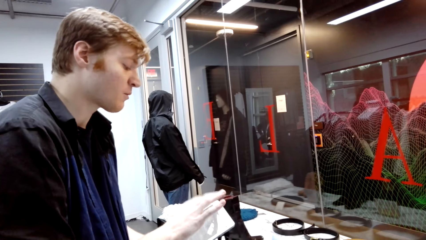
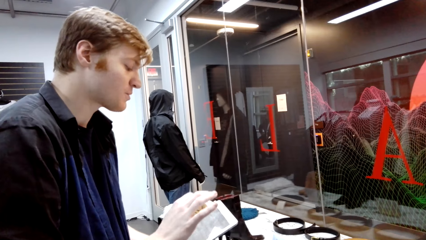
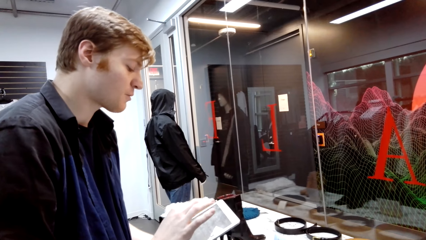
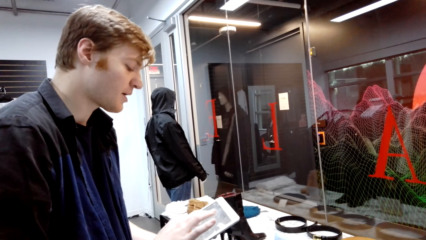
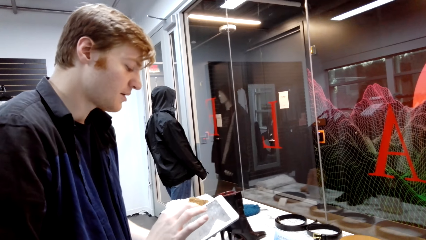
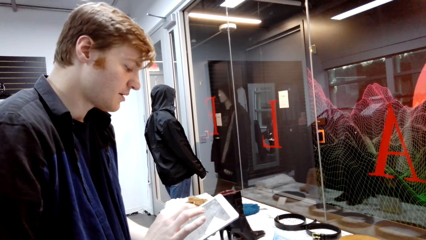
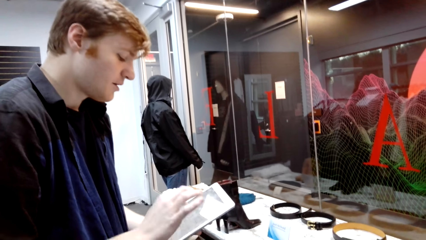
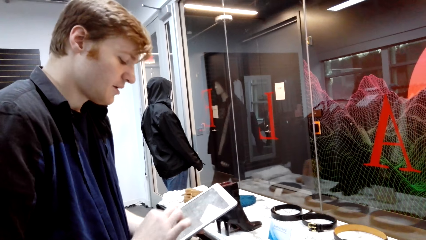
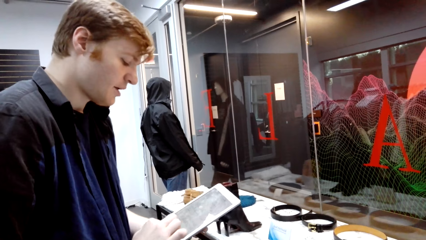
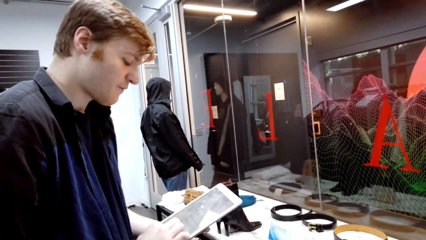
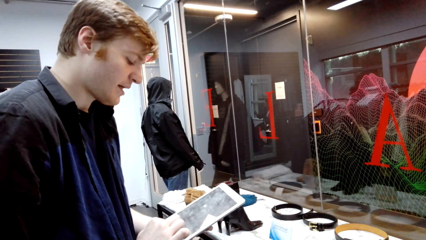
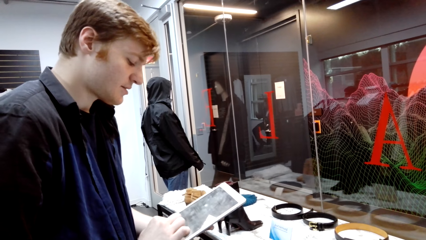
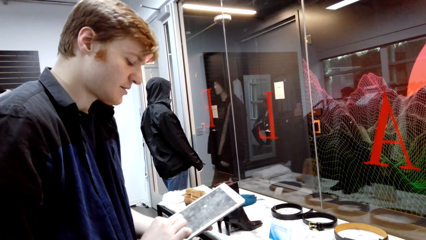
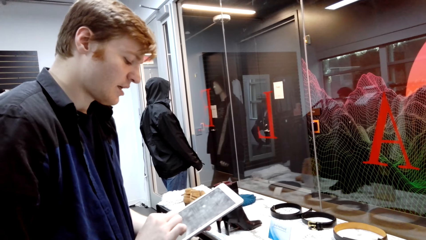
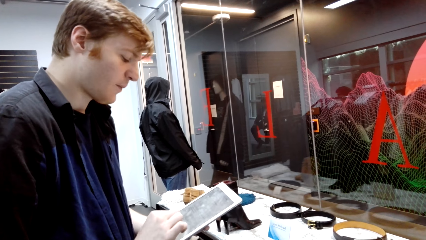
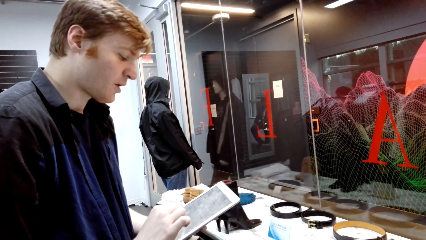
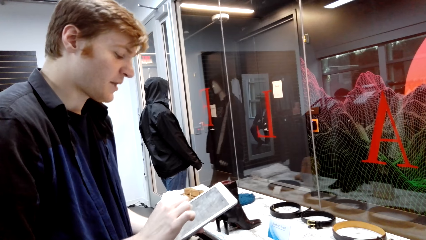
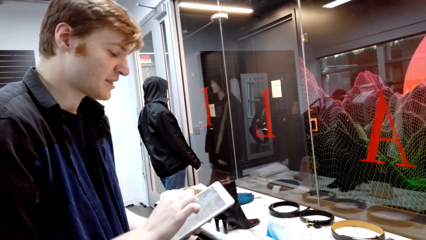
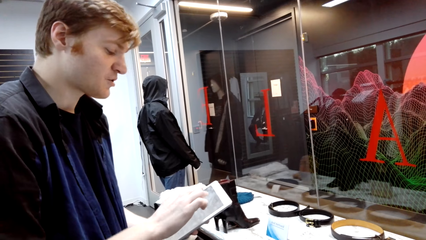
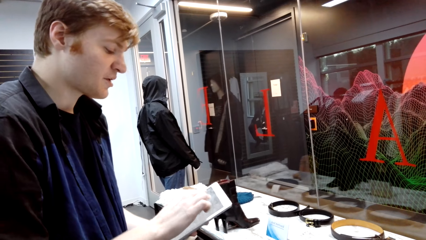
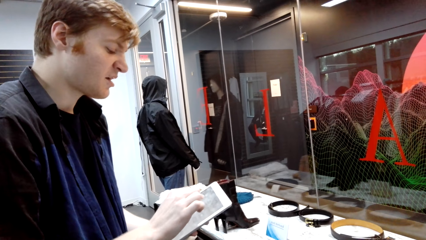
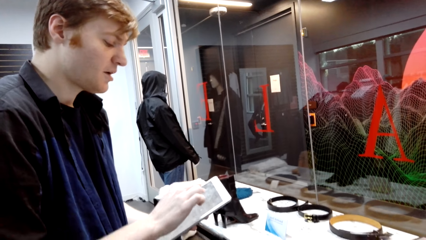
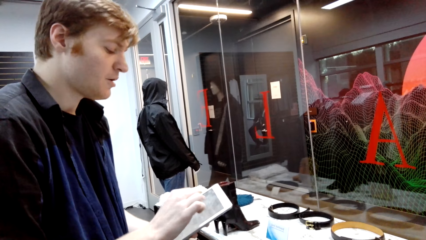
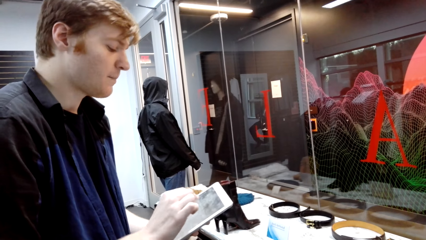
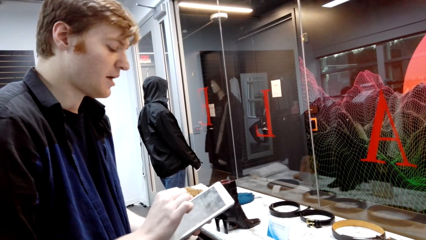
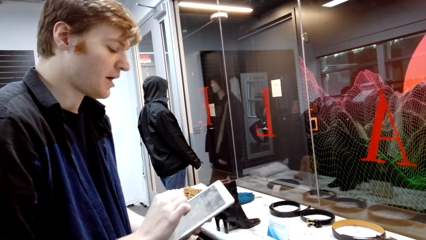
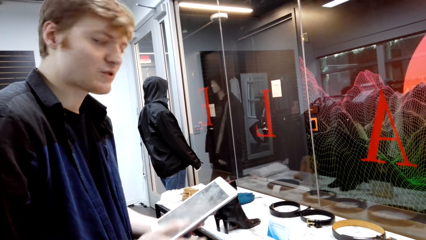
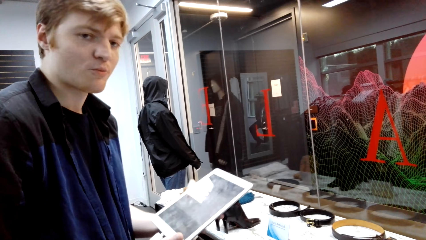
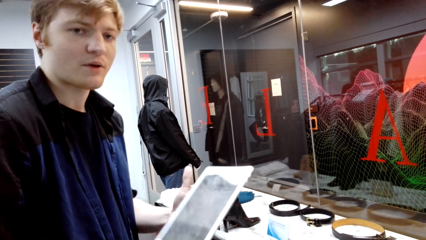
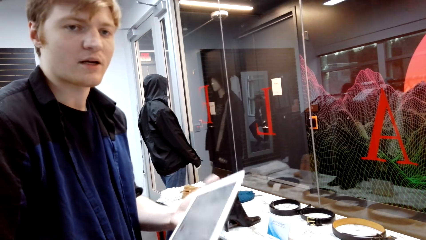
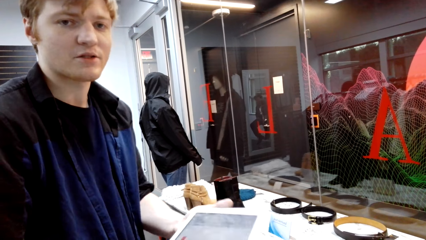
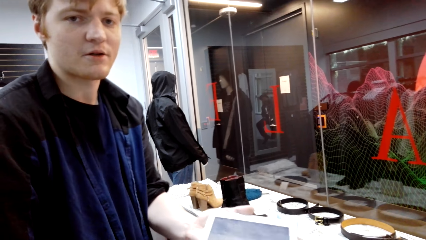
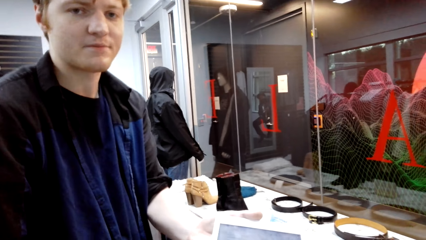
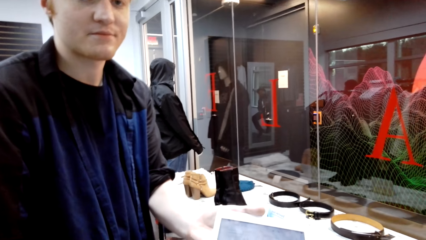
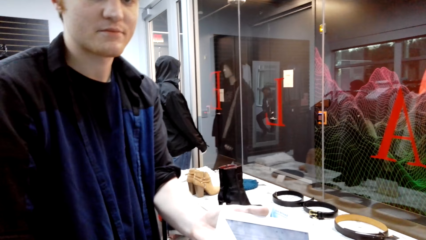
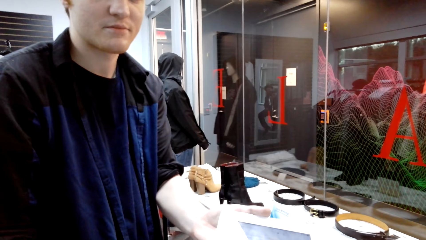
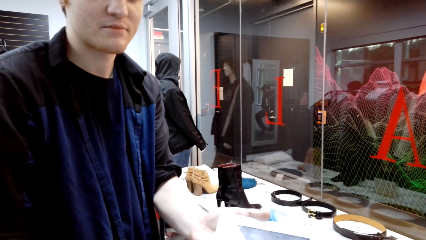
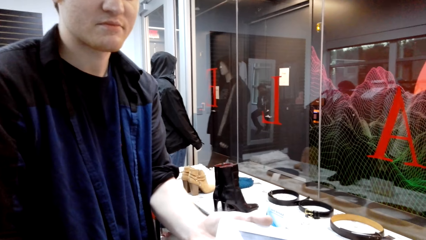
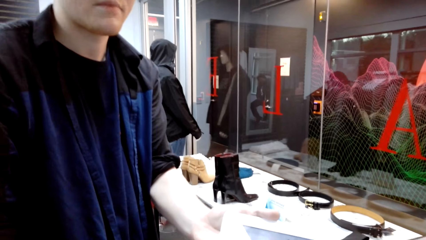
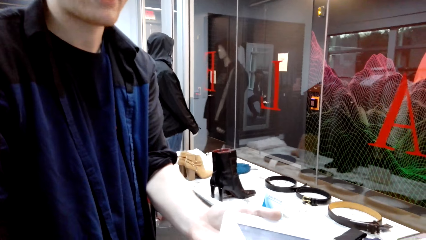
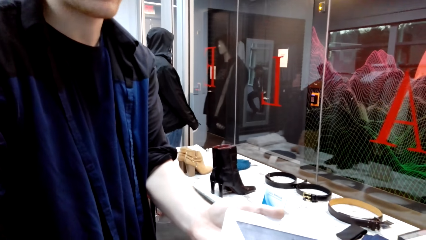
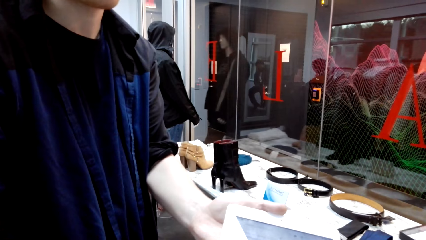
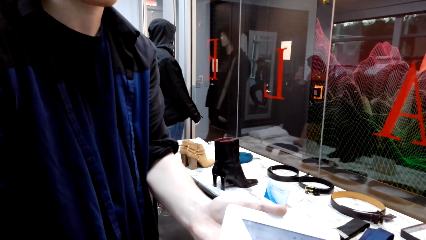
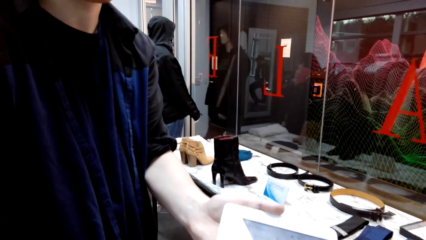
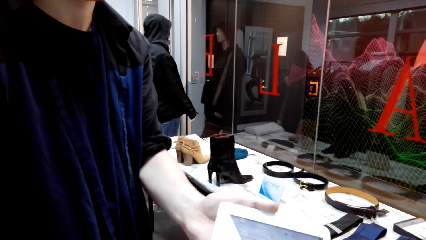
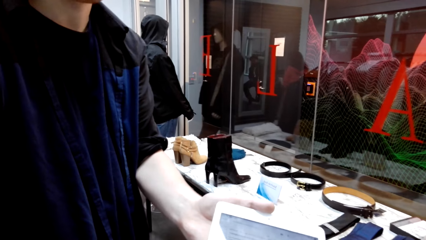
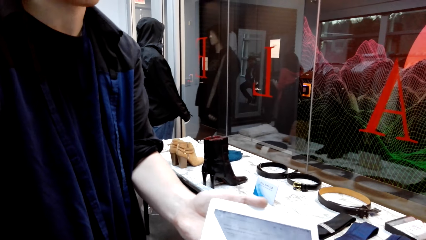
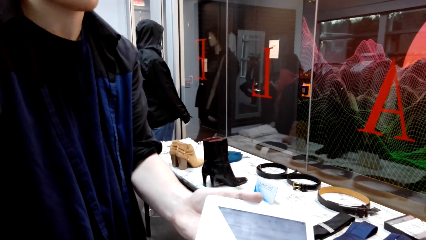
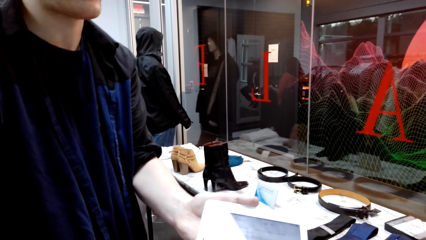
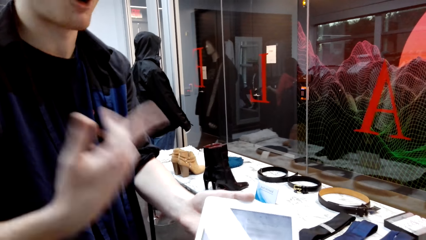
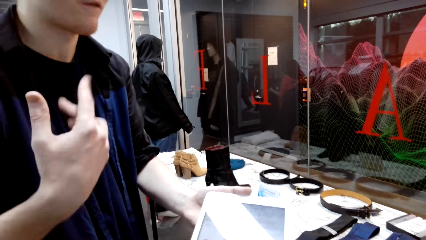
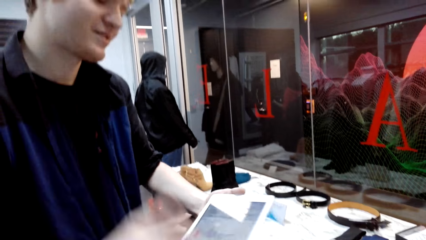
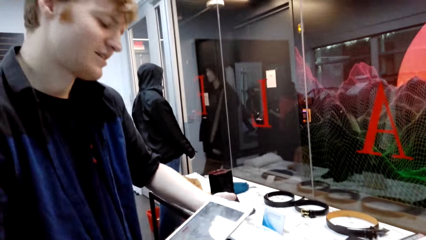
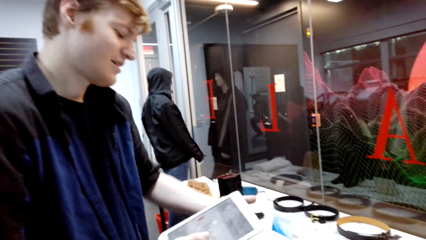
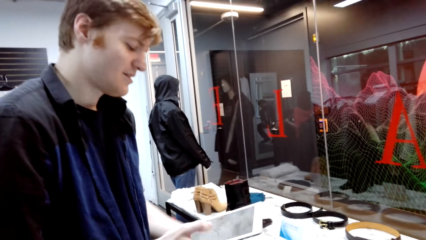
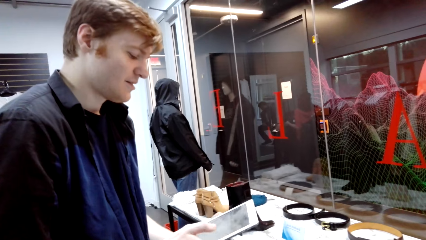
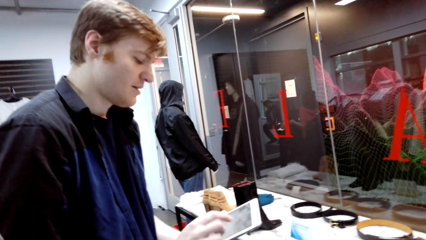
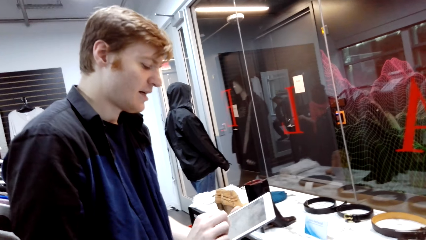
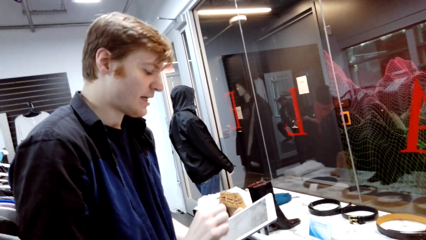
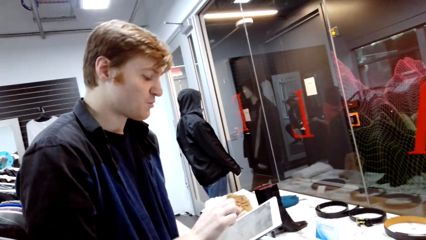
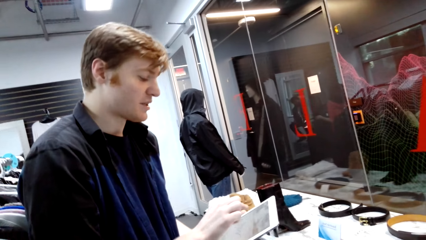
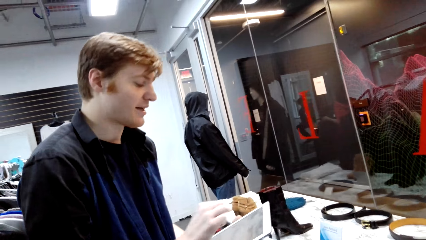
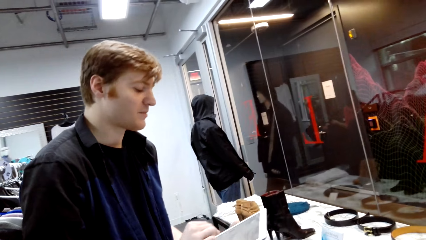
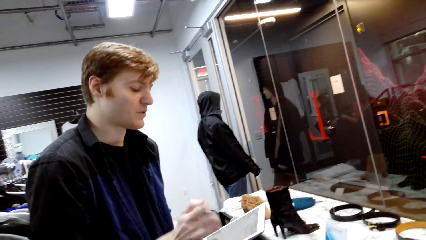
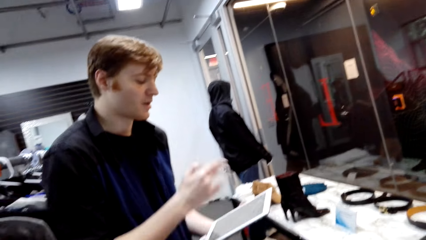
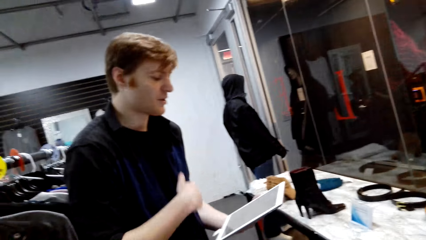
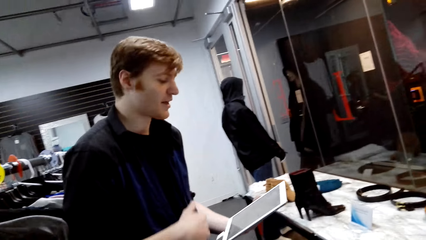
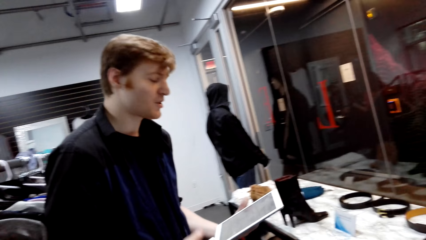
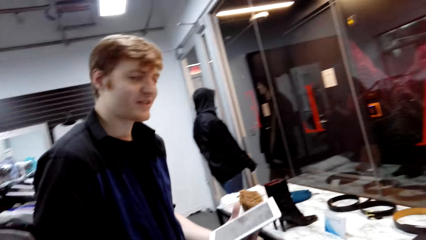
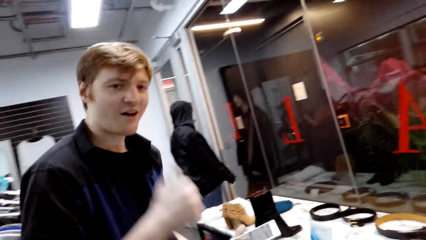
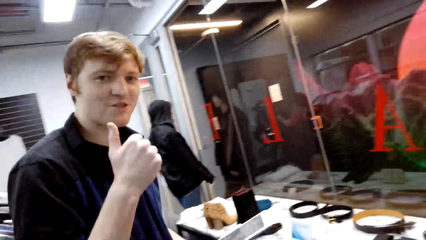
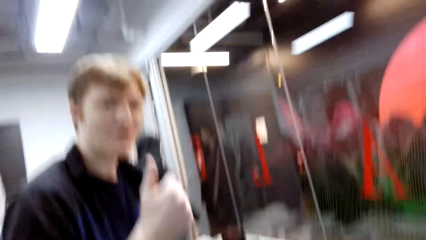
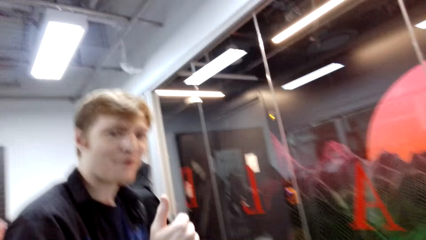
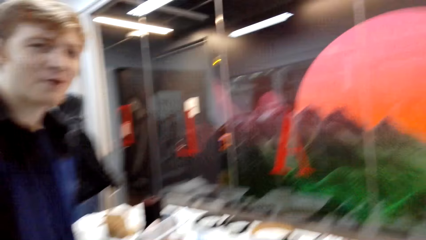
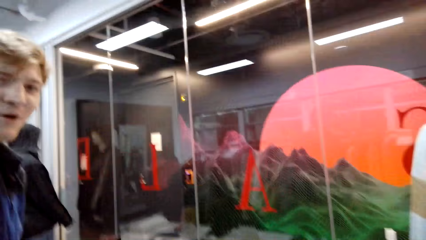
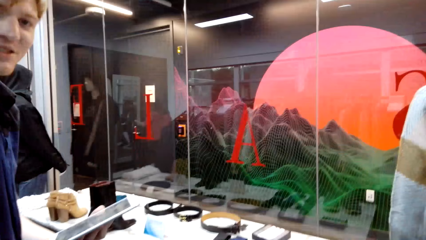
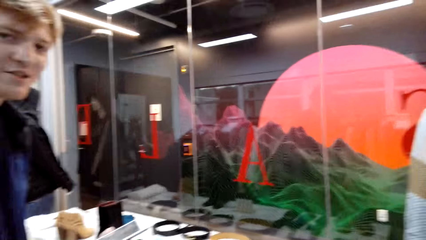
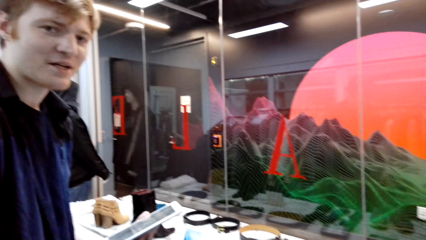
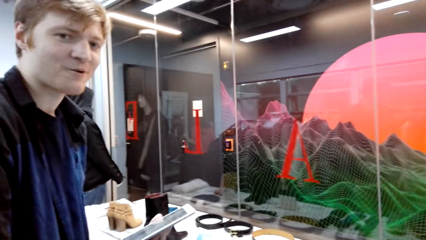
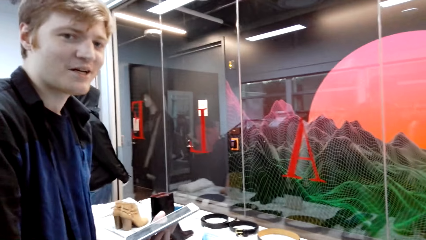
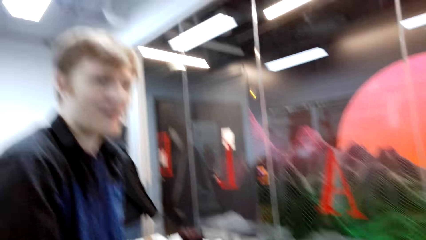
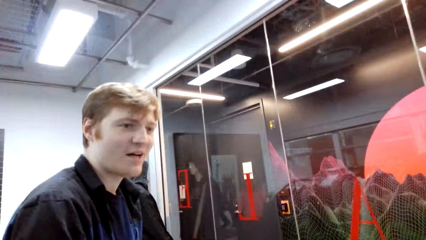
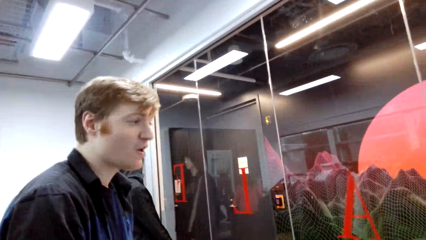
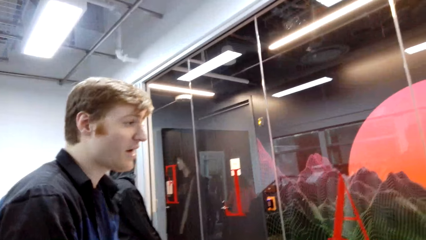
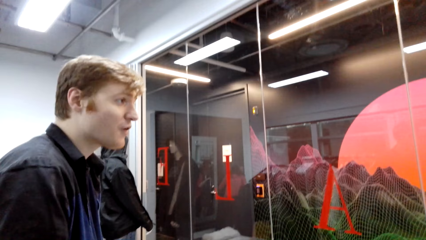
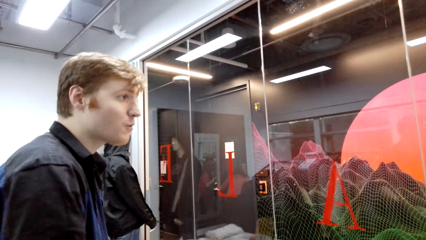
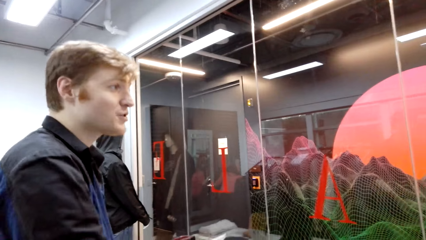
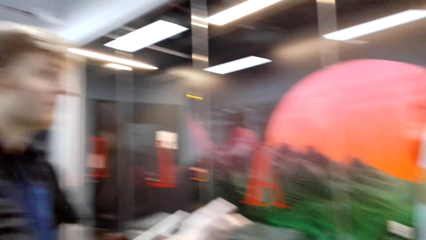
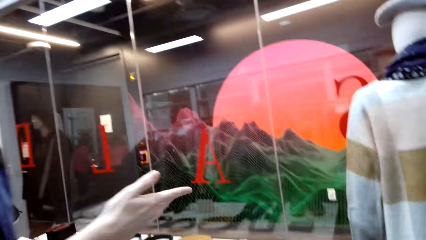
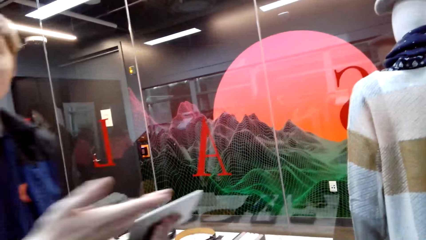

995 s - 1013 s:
A man operates the phone. The camera wearer types on the iPad.
